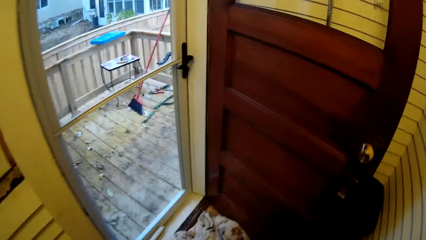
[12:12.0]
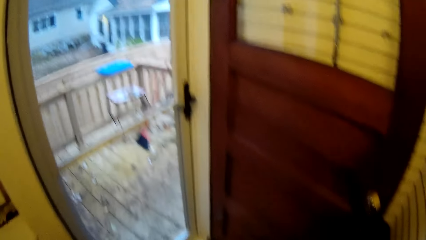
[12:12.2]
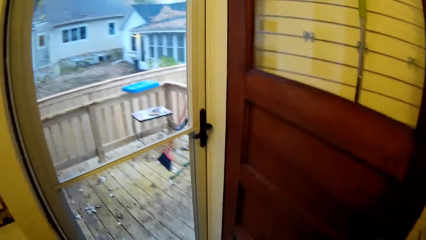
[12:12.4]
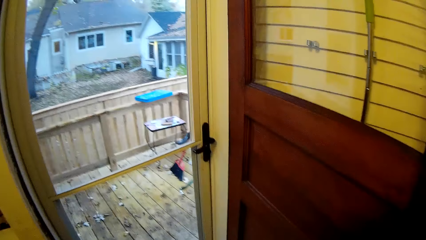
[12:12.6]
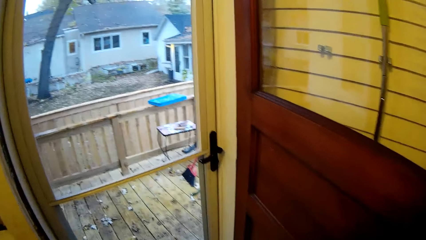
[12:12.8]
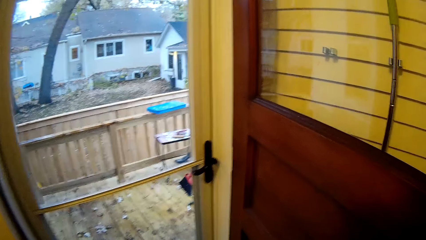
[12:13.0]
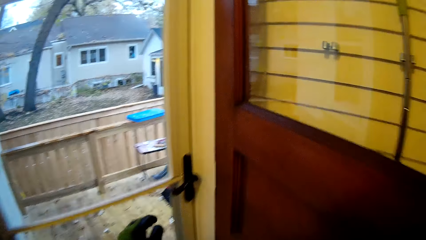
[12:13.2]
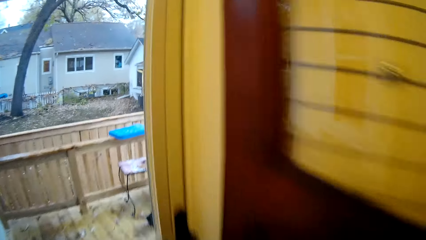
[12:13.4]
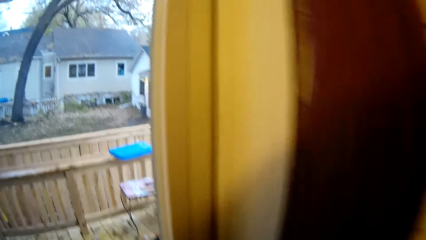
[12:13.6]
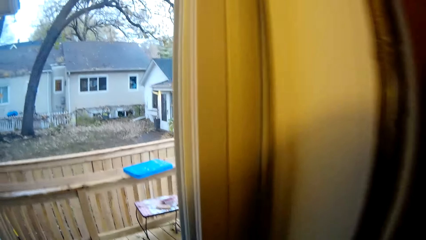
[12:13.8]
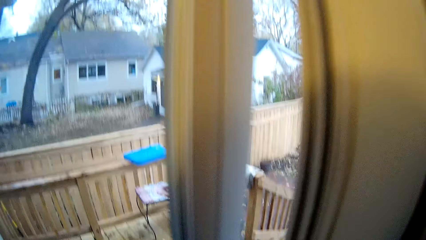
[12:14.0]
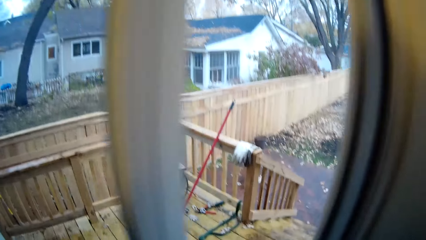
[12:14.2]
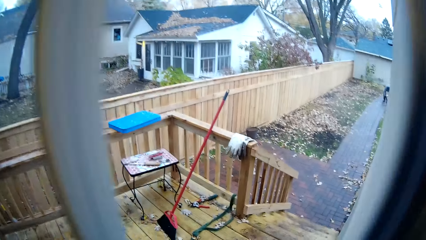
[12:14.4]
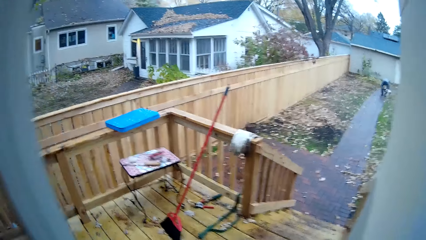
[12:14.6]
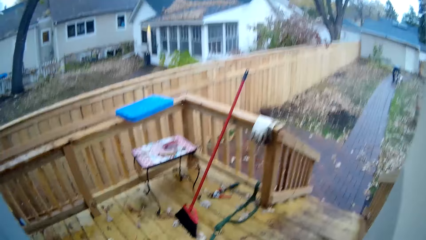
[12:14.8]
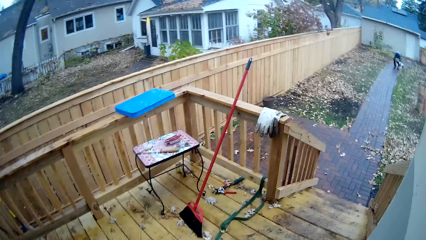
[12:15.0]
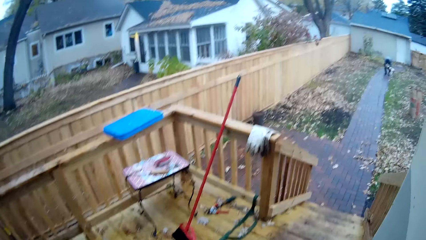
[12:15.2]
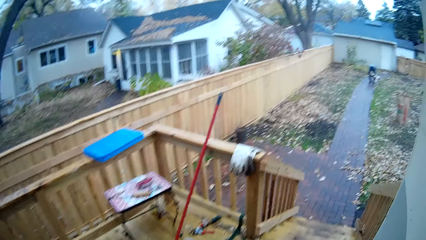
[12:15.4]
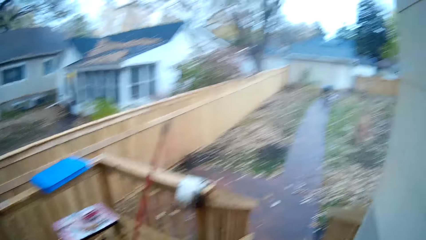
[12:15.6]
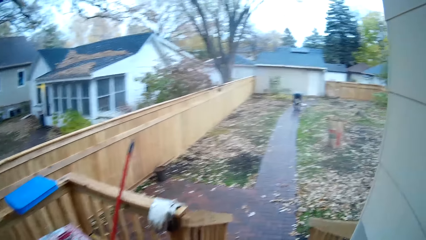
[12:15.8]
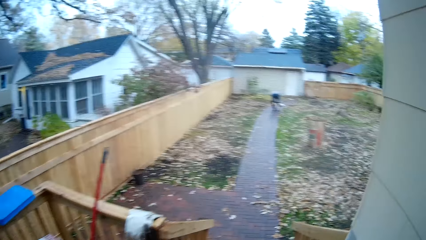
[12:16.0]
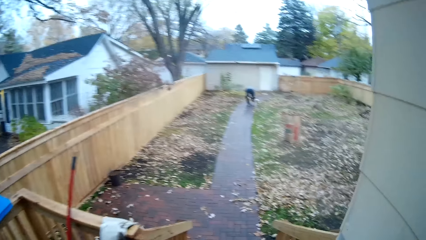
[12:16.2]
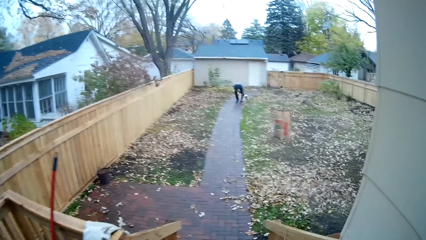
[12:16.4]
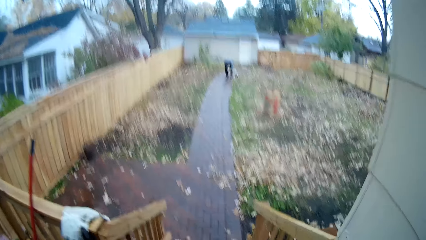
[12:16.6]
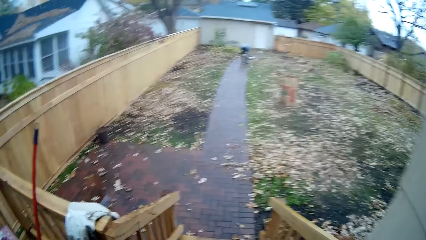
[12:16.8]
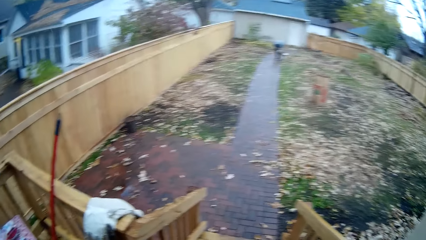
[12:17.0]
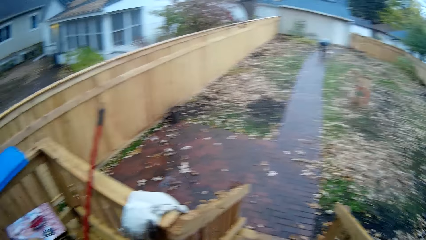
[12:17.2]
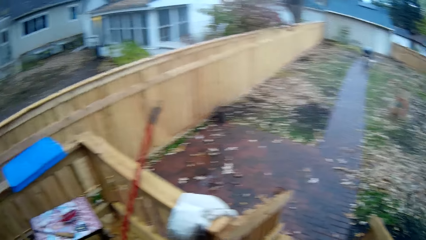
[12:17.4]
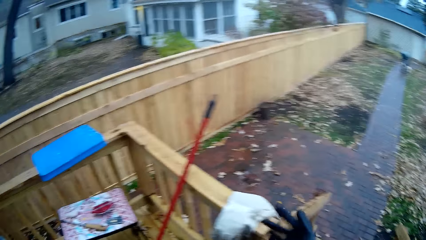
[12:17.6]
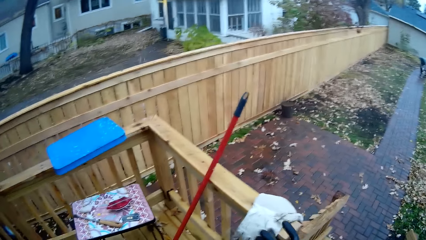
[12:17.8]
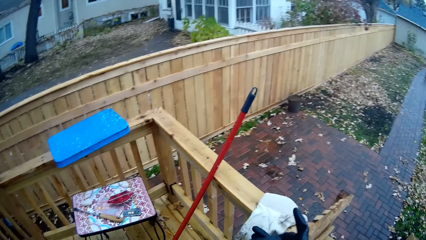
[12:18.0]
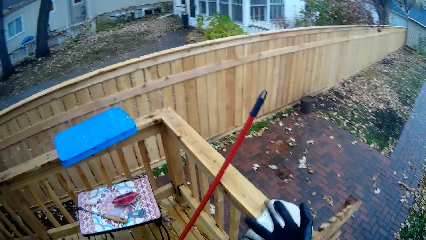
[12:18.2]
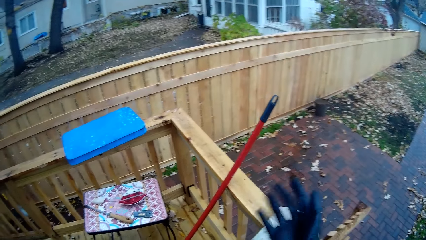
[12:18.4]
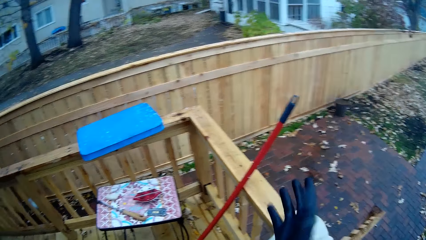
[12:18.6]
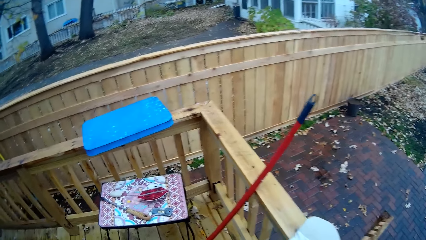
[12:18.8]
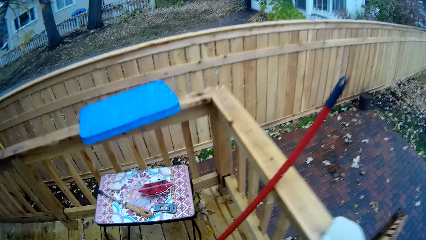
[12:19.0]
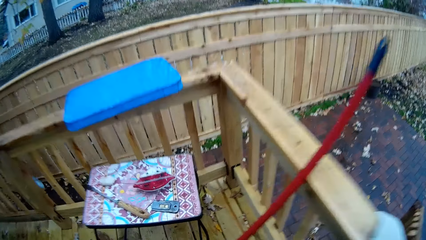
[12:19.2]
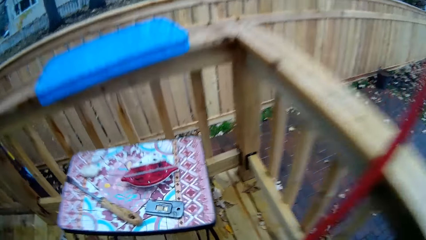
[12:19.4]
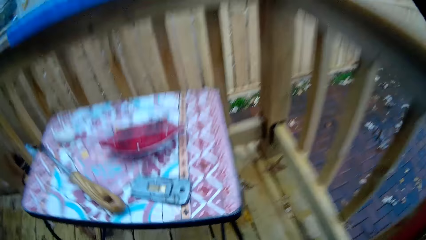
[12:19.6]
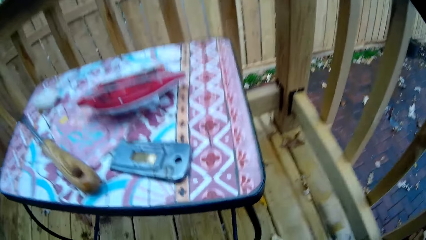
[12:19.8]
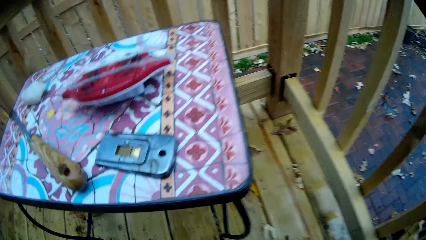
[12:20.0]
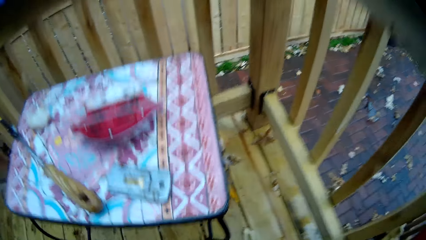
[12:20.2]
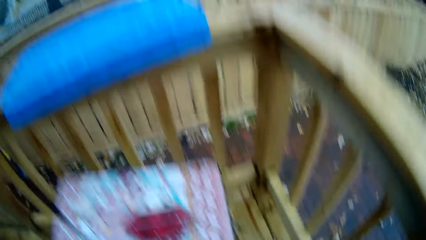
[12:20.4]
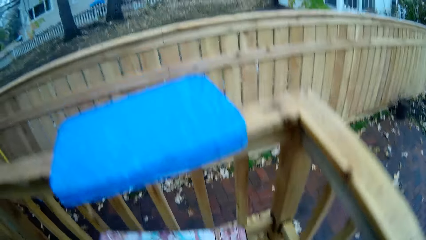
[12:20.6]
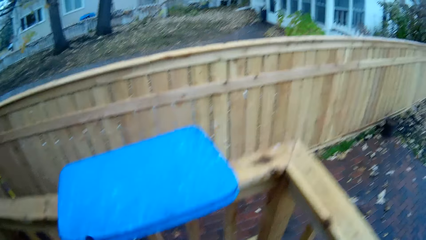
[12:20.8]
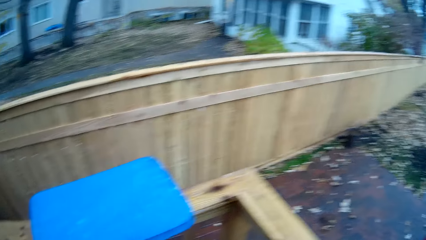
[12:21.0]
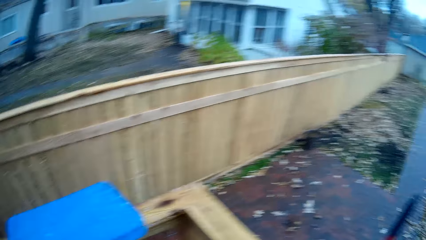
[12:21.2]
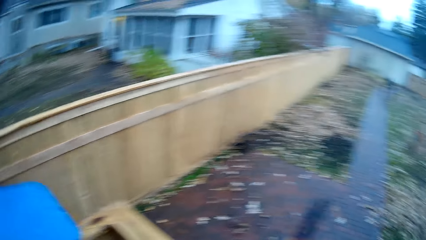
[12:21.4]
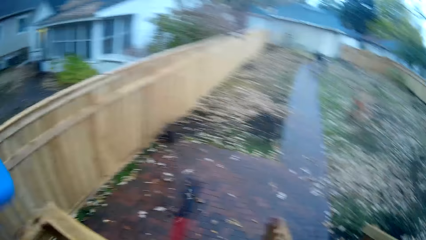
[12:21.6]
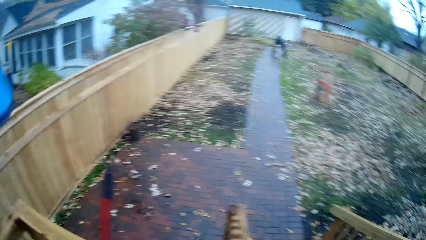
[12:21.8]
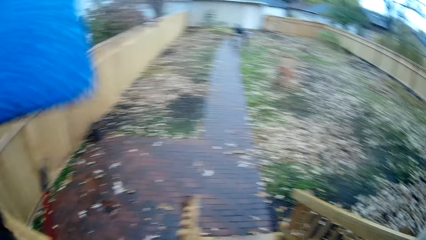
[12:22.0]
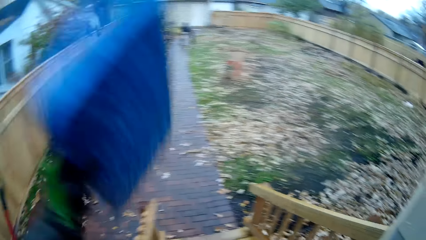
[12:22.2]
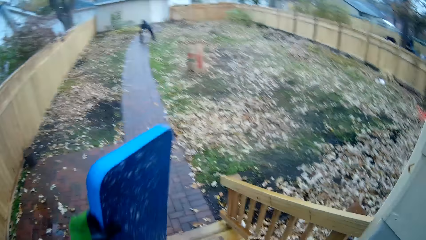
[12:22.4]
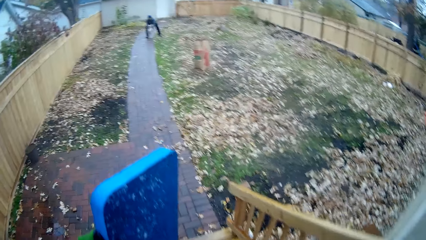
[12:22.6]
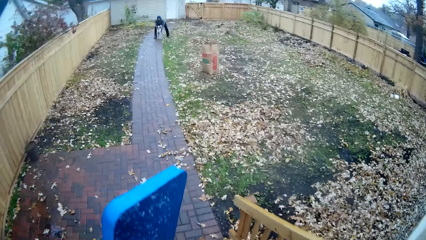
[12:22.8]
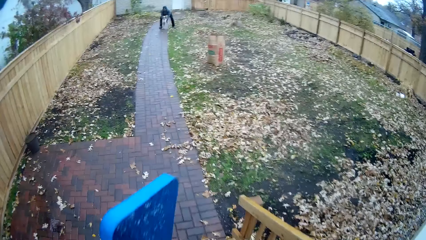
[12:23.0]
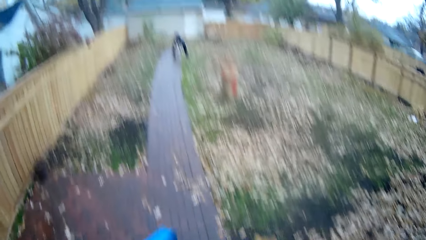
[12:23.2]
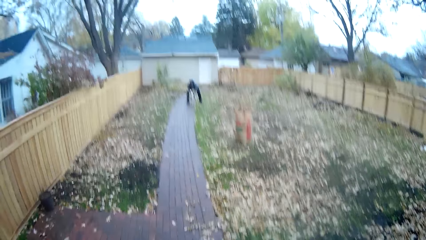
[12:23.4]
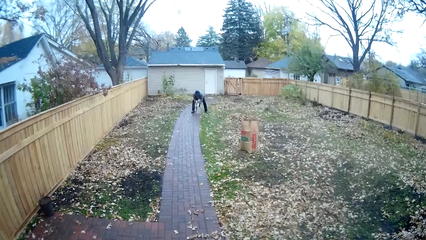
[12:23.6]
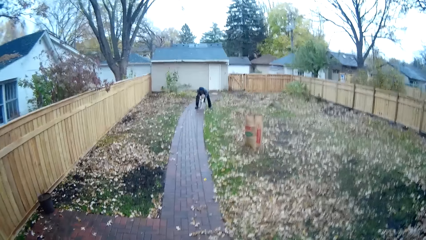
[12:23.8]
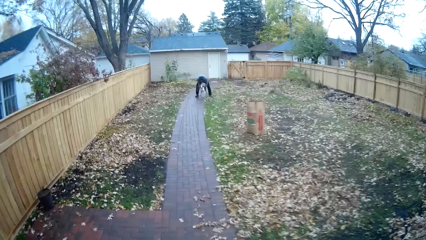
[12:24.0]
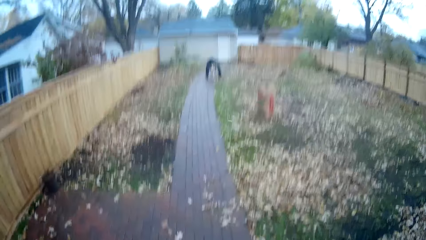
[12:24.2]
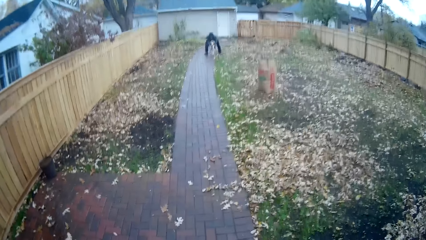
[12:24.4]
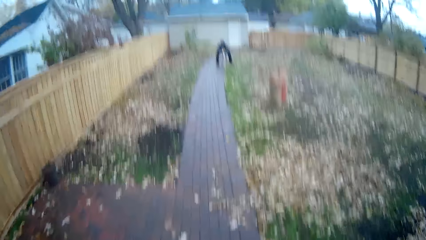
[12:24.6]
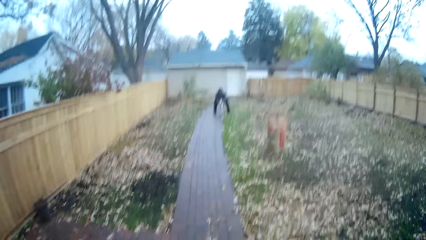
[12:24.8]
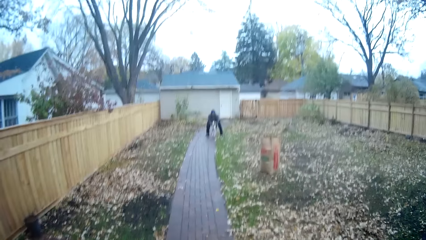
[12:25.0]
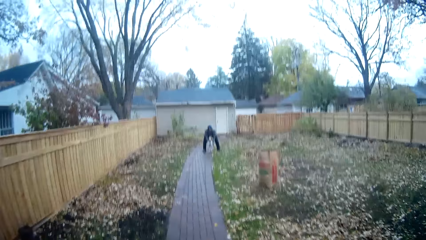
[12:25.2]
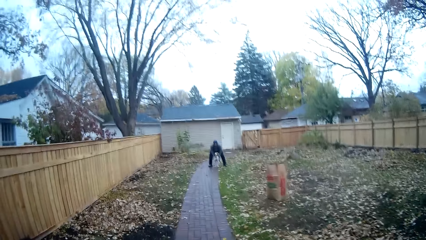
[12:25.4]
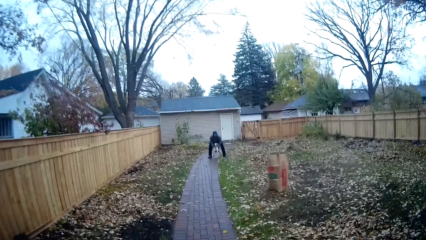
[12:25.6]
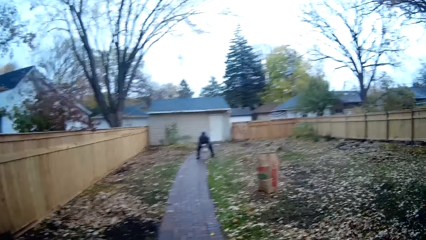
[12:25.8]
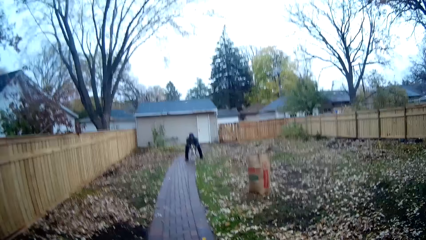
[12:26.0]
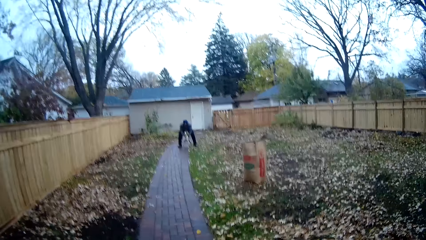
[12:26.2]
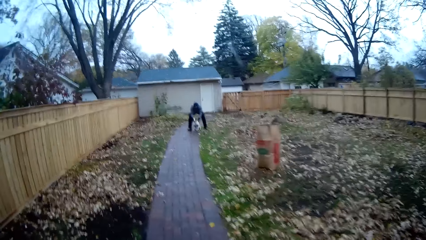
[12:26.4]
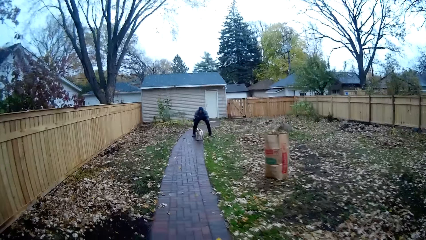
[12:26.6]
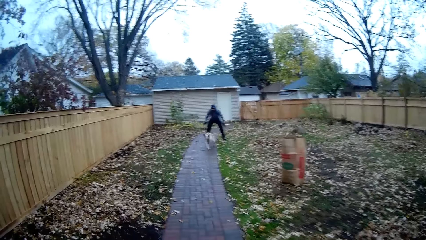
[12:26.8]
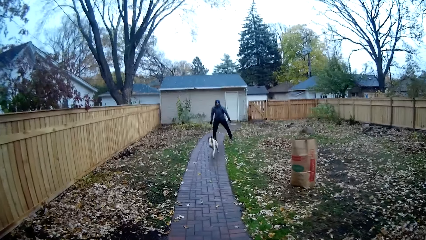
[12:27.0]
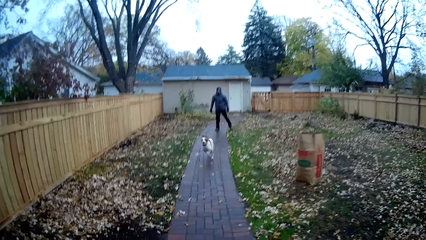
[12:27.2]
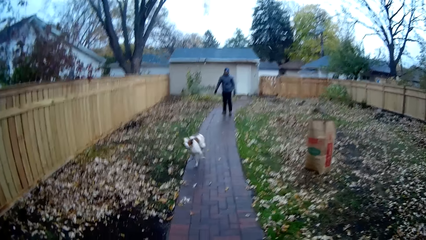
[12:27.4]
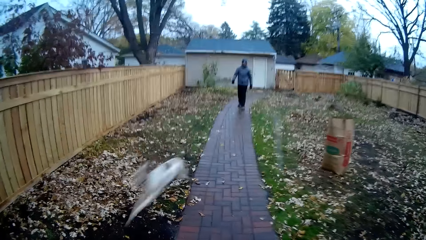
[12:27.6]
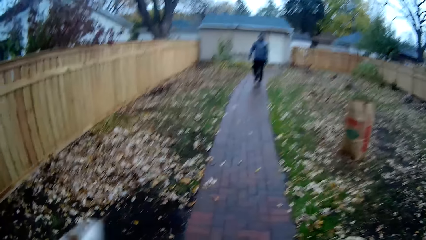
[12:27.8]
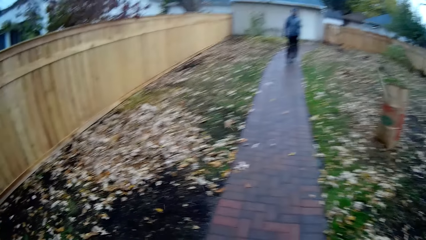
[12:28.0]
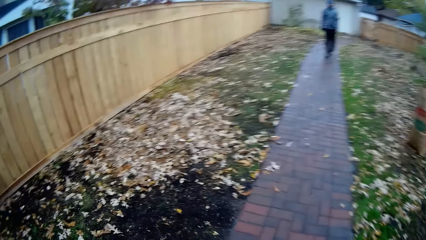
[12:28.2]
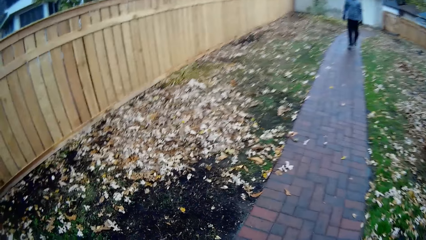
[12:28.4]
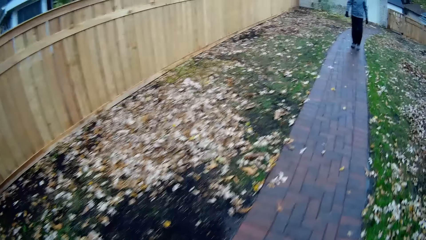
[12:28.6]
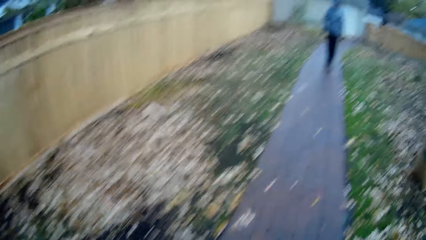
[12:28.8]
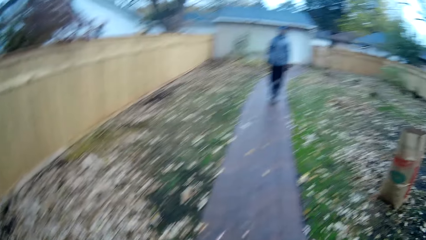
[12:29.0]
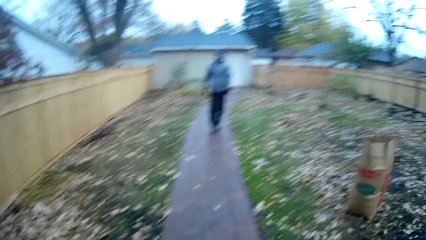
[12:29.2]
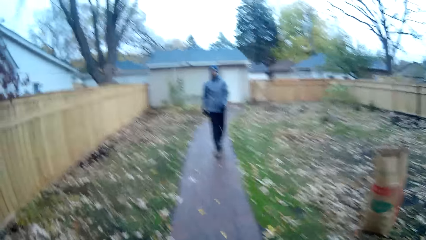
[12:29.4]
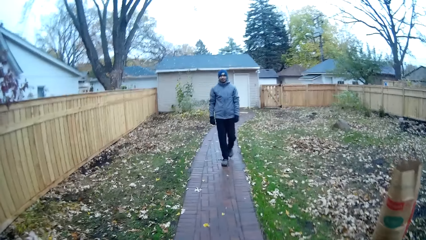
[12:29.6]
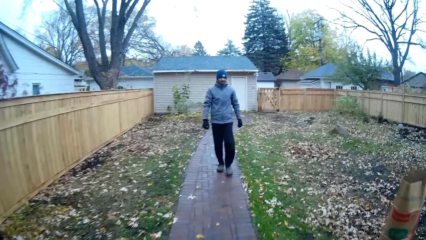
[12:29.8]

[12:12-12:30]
The camera wearer walks out of the room. She opens the door. She wears the black hand glove in her right hand. She adjusts the glove. She looks around. She picks up a foam or dustpan from the staircase rail with her left hand. The man interacts with the dog. The camera wearer walks forward. The dog runs past the camera wearer.
